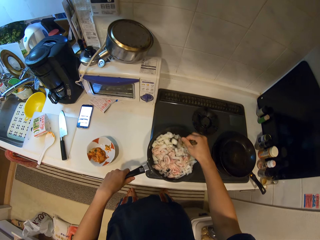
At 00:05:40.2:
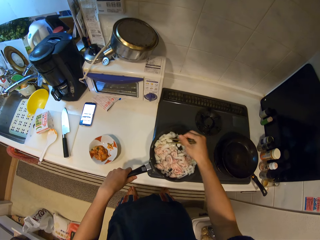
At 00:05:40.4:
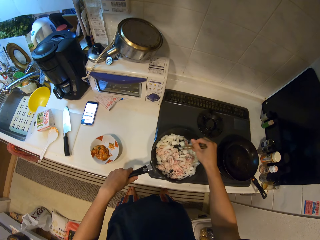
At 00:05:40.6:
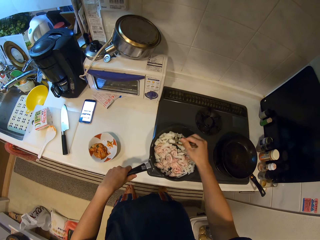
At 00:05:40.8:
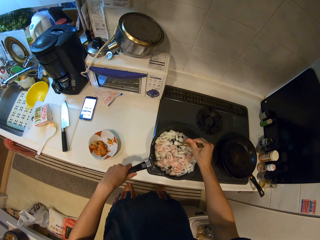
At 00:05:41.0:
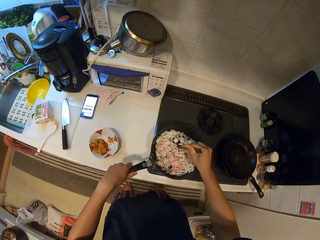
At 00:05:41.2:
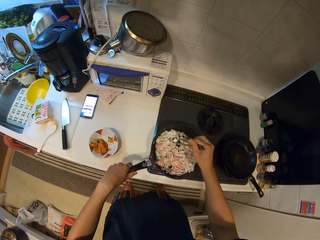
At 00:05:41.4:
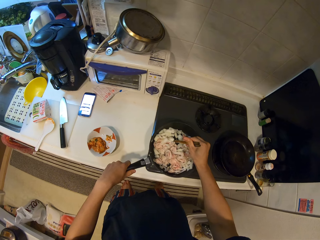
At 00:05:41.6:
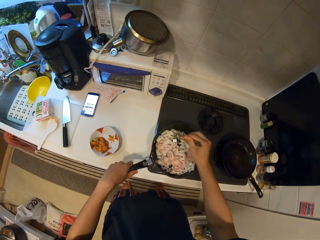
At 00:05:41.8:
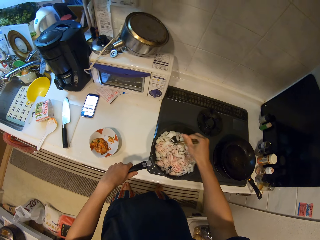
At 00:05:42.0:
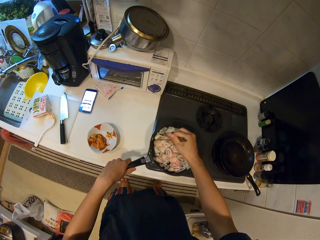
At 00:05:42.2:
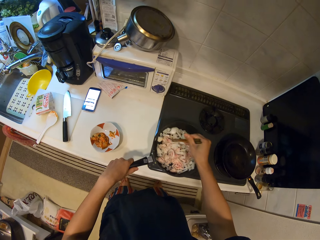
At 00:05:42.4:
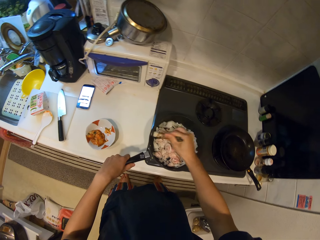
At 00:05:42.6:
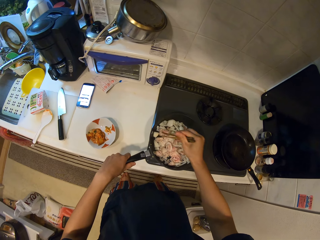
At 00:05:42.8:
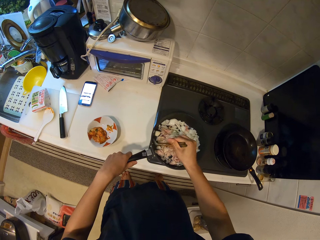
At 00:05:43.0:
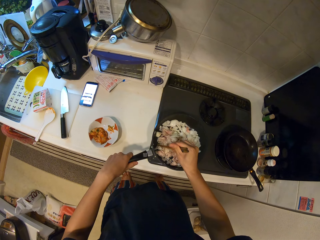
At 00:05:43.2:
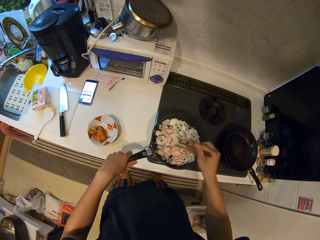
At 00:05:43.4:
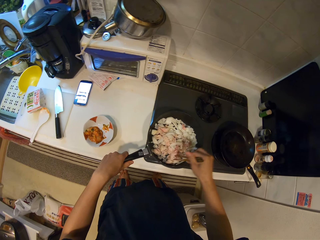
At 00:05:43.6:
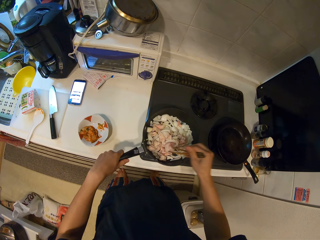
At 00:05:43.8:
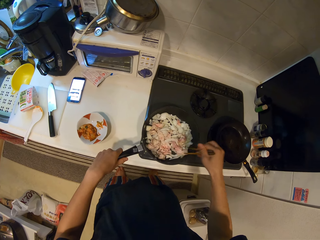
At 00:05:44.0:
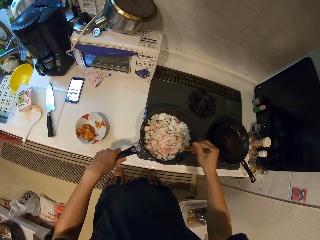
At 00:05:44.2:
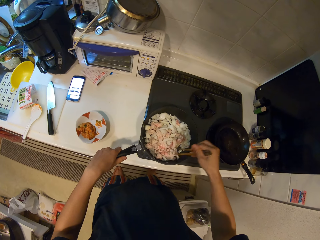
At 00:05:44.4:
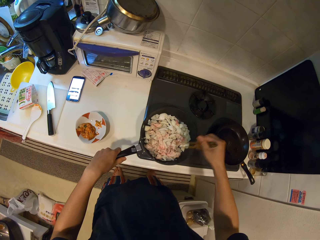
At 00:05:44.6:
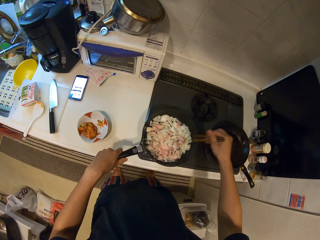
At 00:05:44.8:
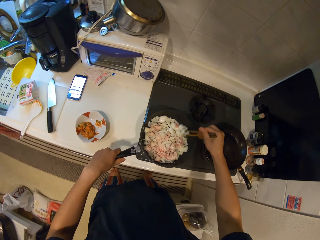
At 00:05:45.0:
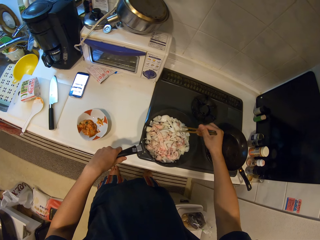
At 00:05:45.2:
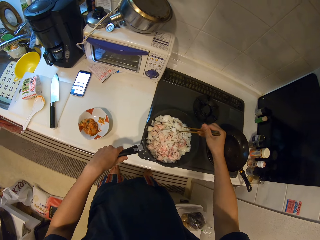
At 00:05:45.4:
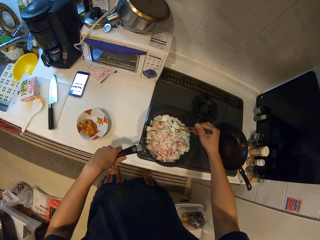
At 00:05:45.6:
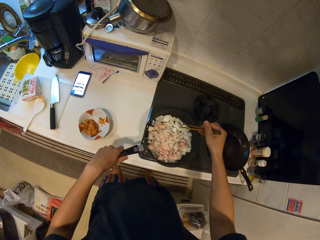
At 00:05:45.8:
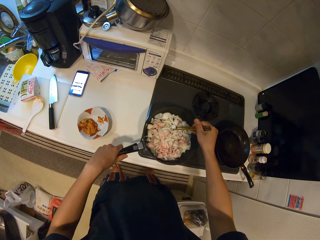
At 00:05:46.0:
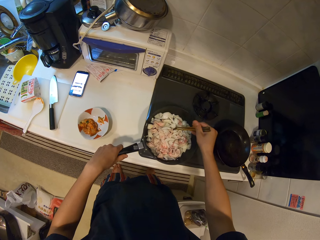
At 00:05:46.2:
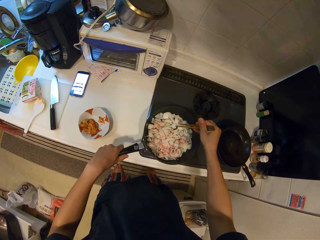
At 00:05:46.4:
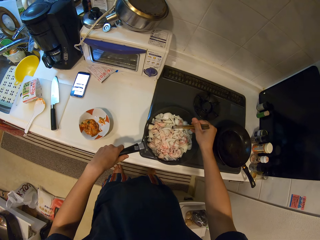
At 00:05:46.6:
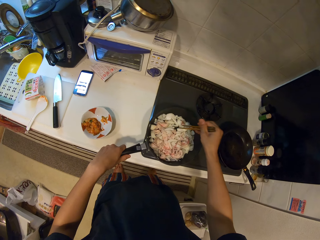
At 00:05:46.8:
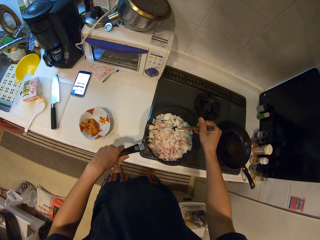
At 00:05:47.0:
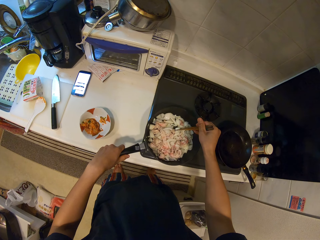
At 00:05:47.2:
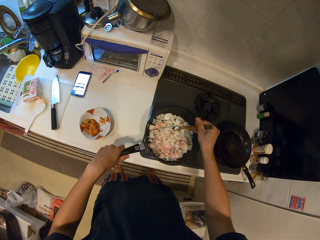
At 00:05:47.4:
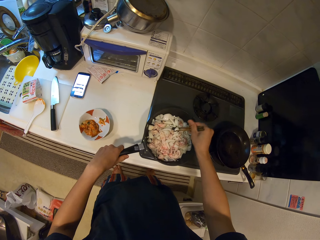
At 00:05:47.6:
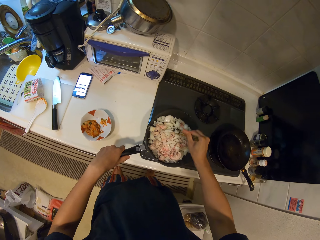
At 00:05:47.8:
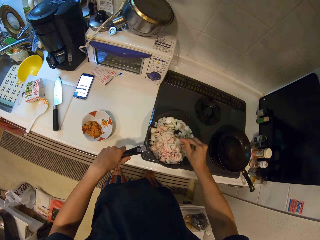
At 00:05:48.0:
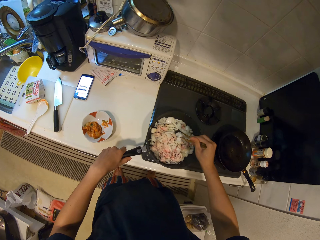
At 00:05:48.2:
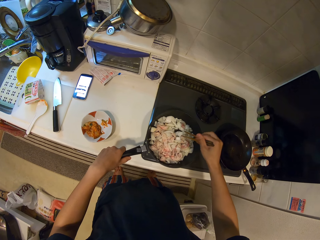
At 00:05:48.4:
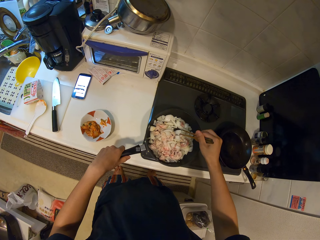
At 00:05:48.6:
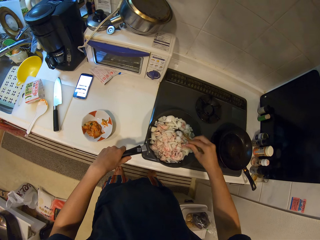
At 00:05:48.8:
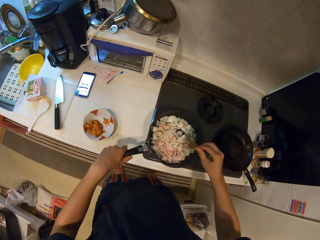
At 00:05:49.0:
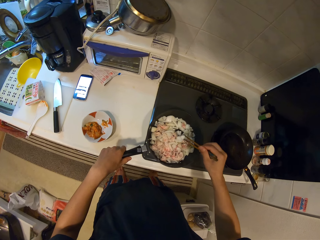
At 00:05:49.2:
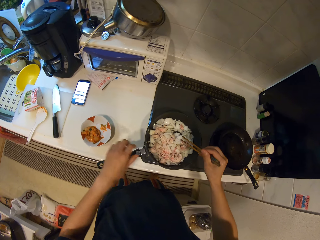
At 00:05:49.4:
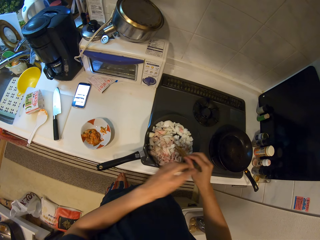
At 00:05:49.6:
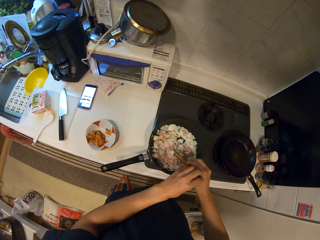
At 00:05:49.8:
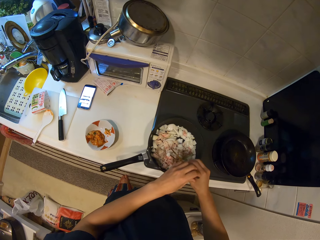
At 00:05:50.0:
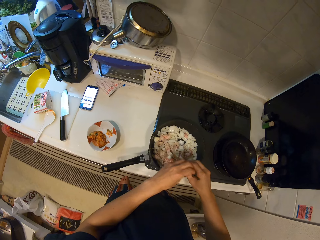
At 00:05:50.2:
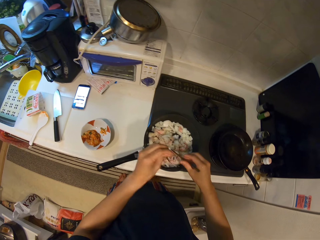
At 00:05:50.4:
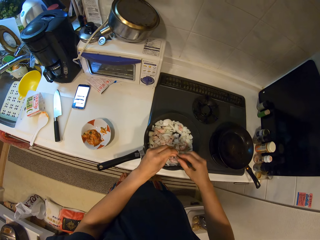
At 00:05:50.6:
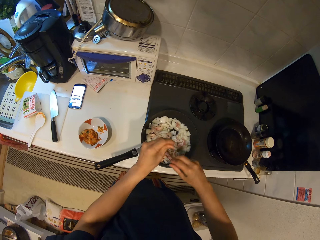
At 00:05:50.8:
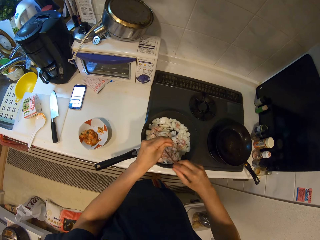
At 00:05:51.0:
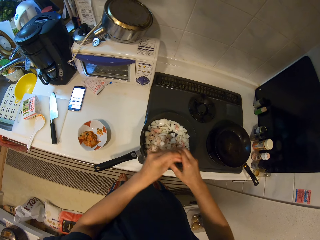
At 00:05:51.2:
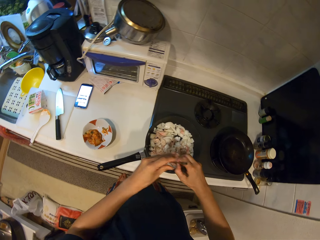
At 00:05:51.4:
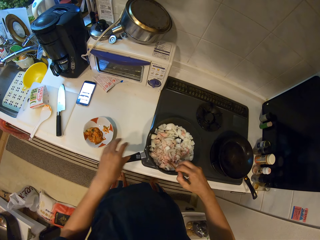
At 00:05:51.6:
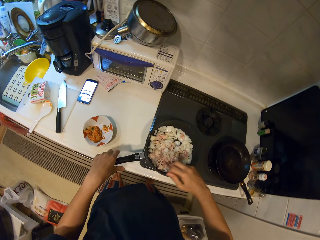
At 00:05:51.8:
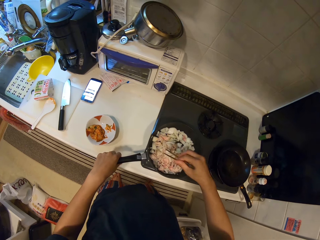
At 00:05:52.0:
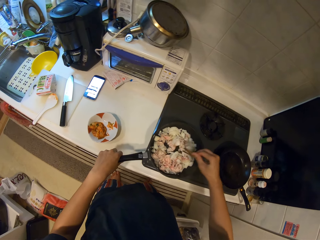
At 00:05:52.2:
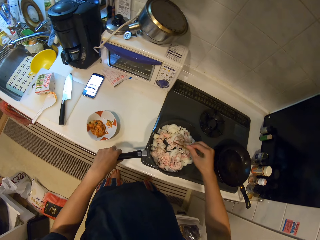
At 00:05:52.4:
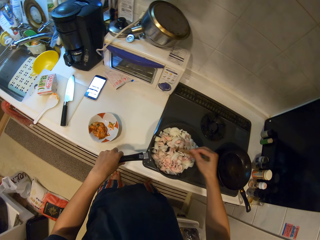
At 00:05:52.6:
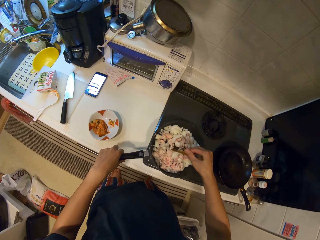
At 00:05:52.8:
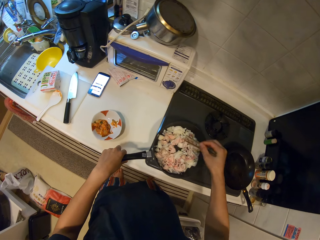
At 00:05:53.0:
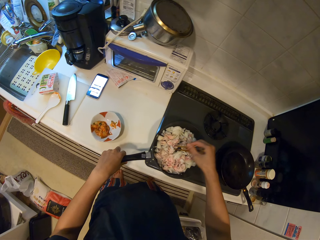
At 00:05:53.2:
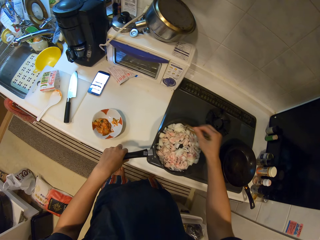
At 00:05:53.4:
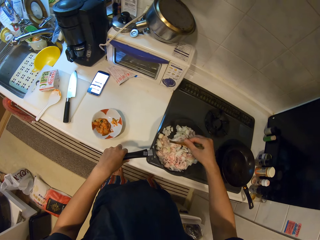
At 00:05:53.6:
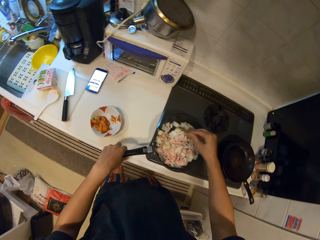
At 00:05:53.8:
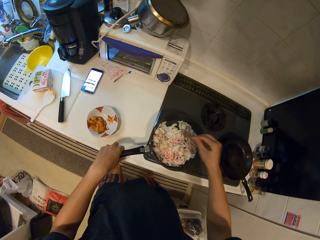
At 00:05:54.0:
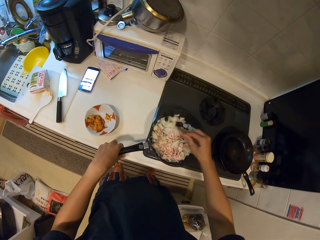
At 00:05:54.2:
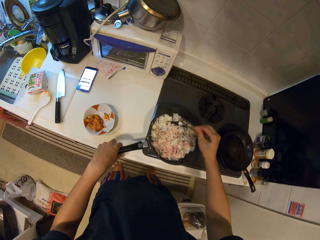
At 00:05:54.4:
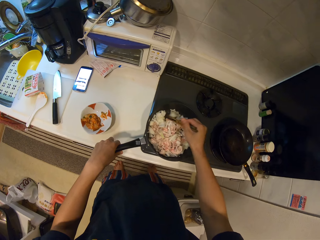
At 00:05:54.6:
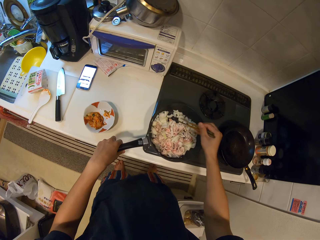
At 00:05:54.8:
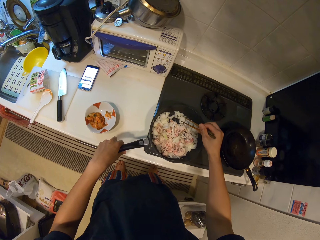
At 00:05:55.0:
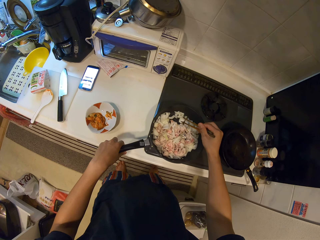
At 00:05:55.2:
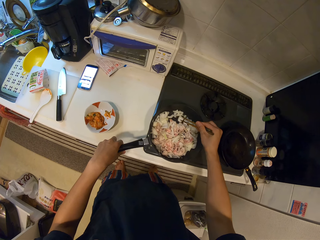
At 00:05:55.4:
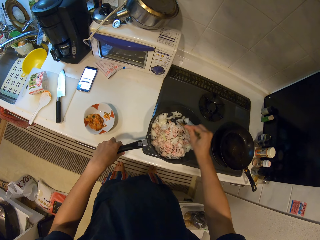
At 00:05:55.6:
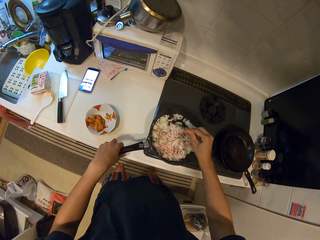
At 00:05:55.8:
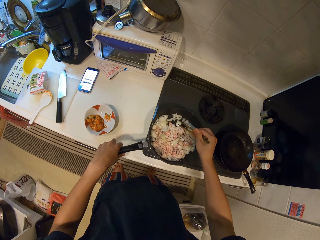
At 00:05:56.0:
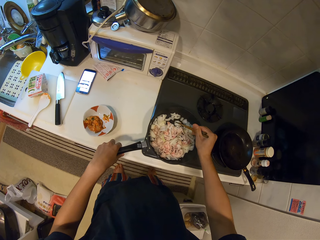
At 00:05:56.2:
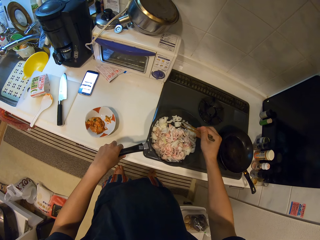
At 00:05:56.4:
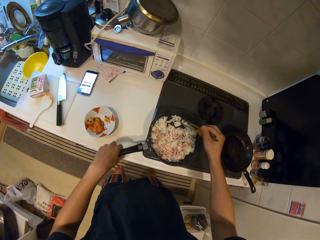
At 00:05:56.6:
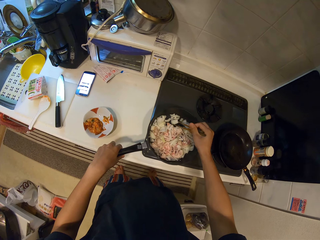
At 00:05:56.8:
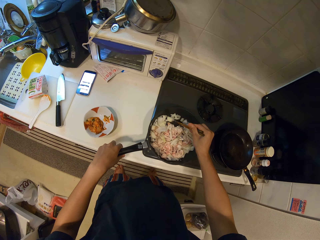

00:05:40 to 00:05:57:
The camera wearer separates the chopsticks. They stir the food with the chopsticks.

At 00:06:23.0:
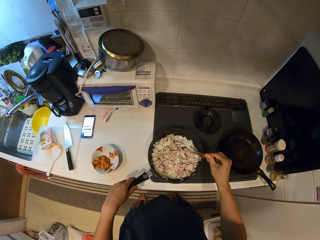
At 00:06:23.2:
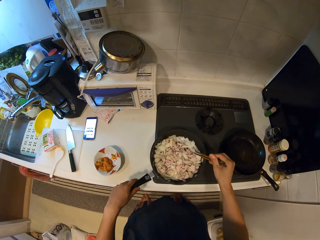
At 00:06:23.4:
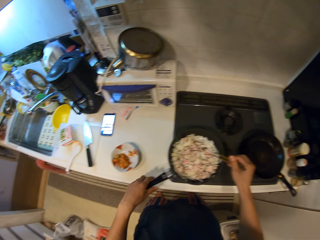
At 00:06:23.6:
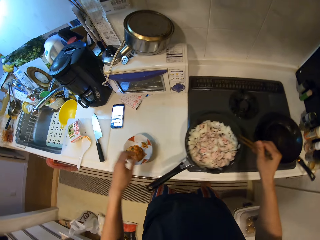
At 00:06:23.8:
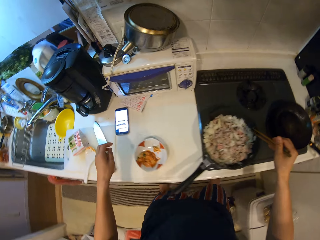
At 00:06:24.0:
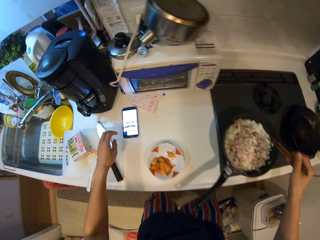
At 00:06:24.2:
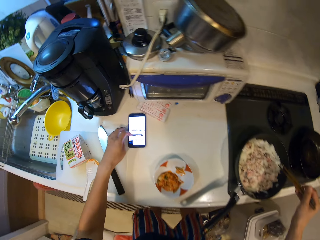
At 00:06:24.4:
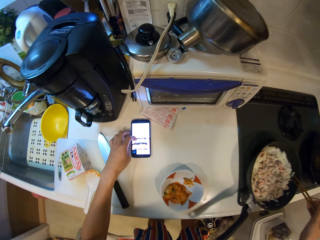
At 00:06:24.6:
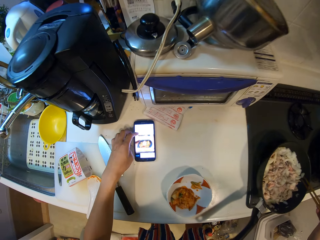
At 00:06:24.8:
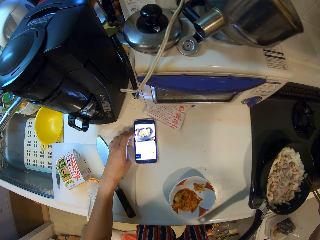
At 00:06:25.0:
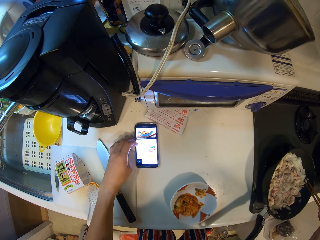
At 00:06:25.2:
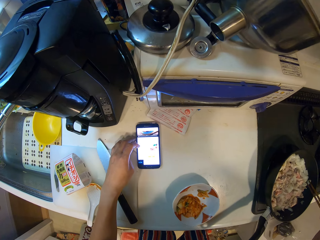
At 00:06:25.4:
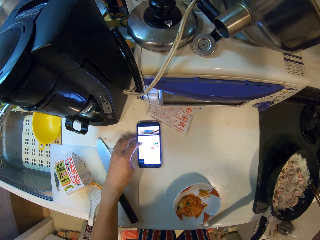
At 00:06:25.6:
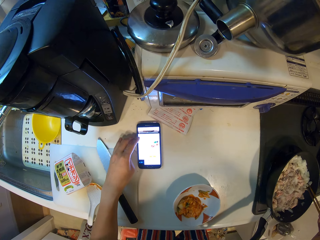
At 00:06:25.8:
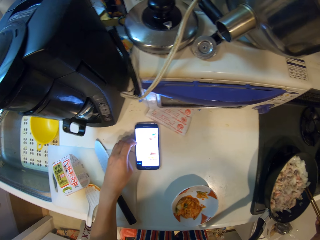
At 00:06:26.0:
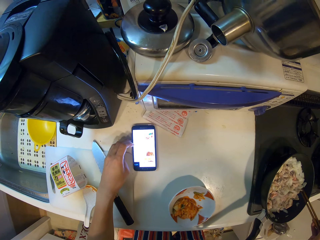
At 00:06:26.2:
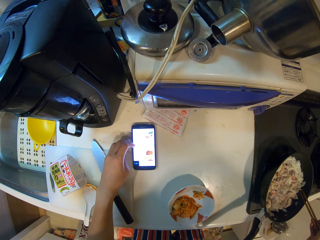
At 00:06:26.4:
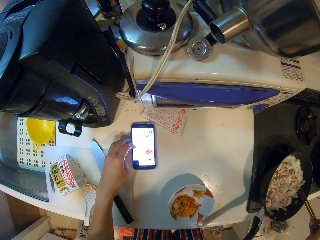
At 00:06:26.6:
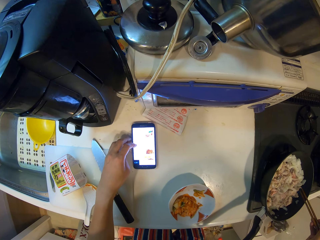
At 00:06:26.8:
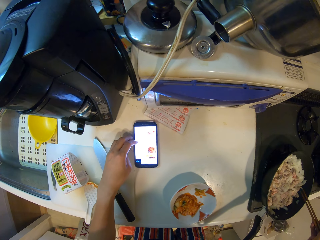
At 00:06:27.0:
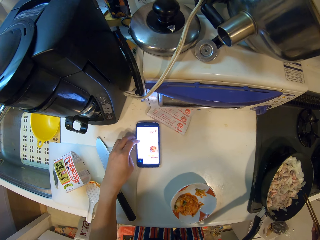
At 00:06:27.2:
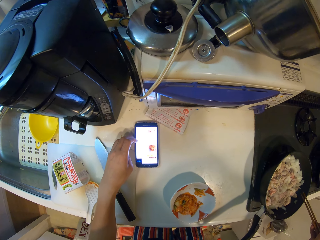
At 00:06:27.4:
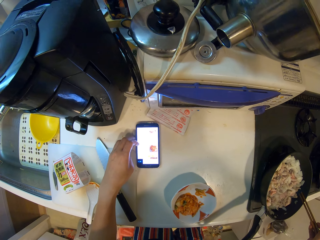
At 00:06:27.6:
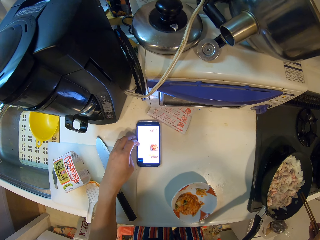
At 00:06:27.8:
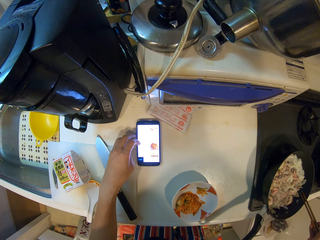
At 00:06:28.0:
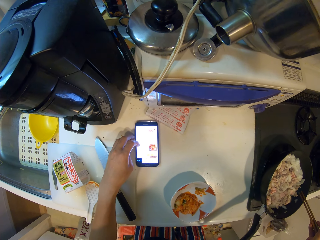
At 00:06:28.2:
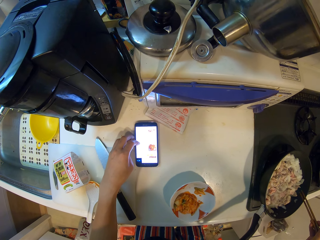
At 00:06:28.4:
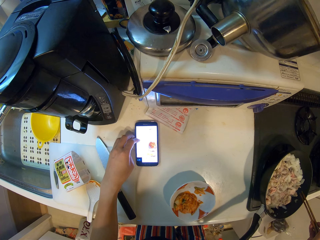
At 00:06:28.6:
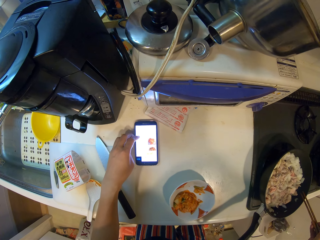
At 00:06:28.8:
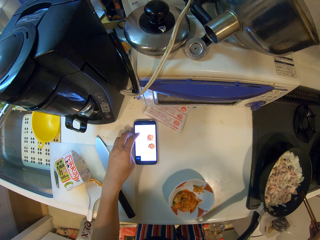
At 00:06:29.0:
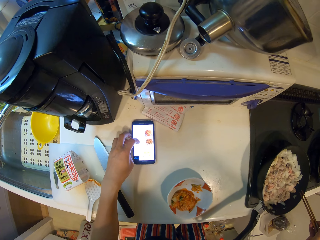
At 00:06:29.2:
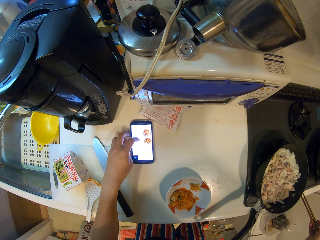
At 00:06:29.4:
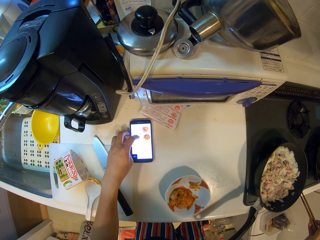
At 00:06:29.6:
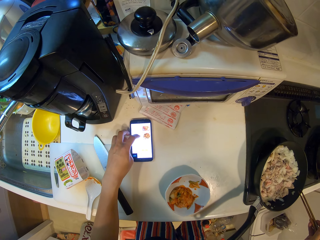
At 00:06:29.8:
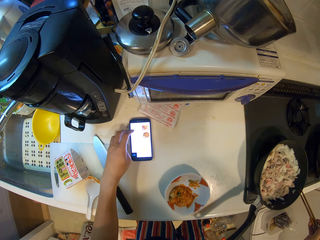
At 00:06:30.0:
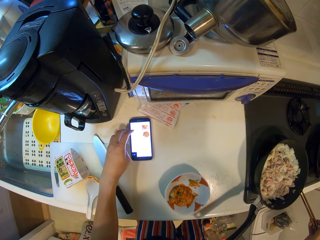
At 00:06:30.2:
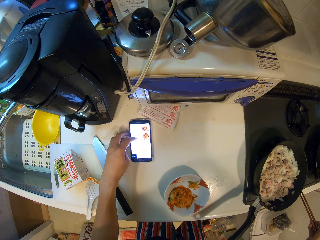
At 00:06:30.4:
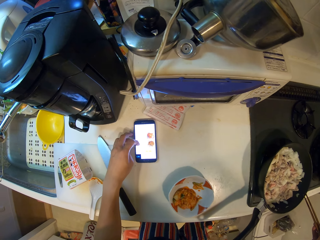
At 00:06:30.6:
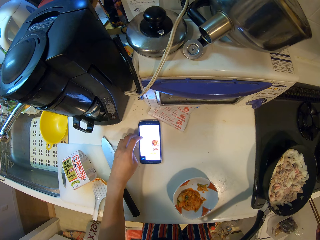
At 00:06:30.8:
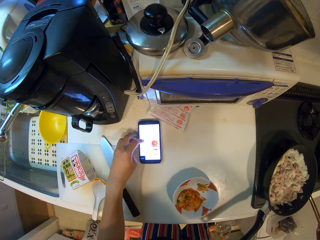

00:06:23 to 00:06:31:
The camera wearer swipes on the phone's screen.
